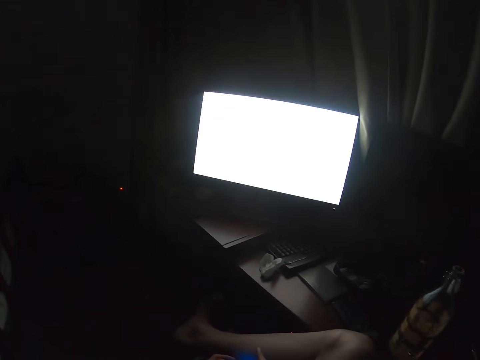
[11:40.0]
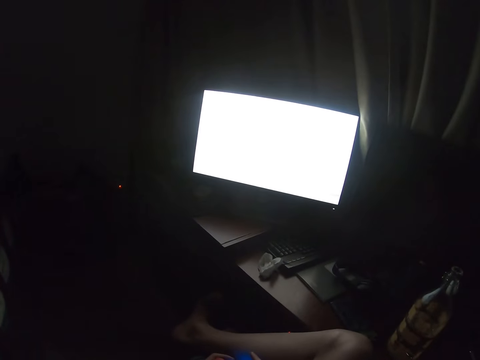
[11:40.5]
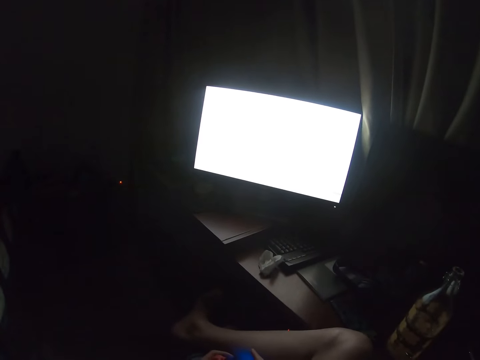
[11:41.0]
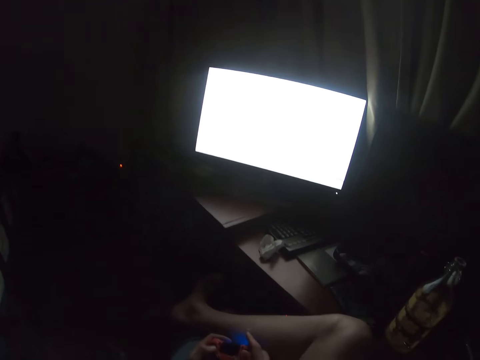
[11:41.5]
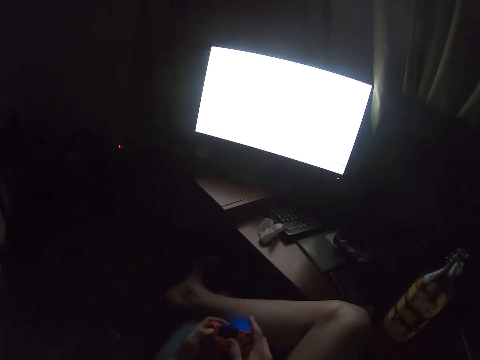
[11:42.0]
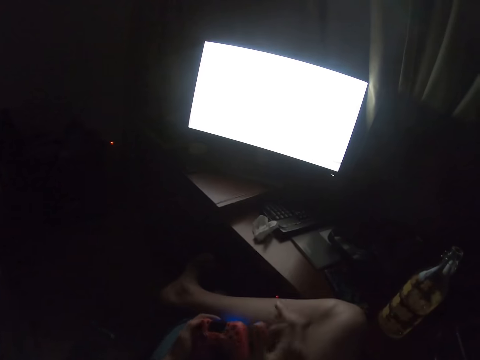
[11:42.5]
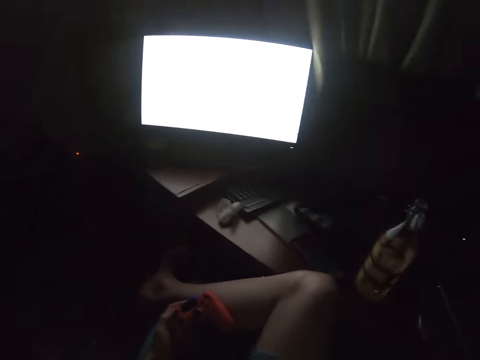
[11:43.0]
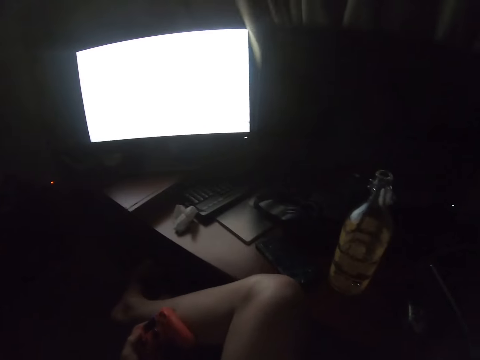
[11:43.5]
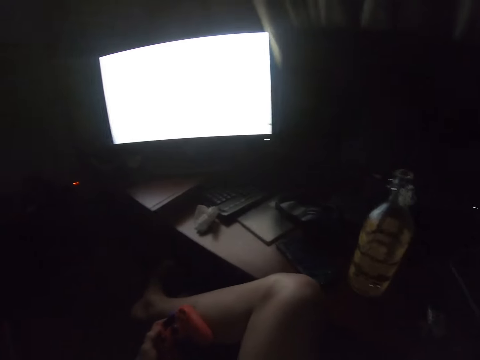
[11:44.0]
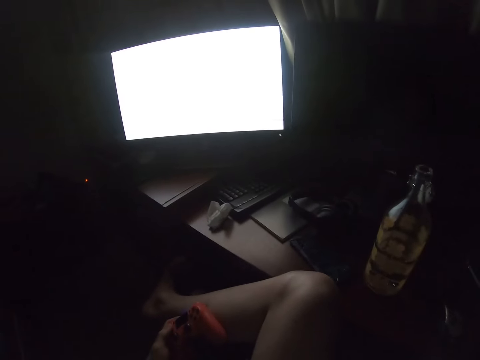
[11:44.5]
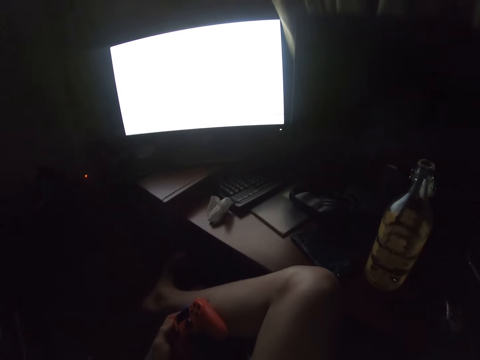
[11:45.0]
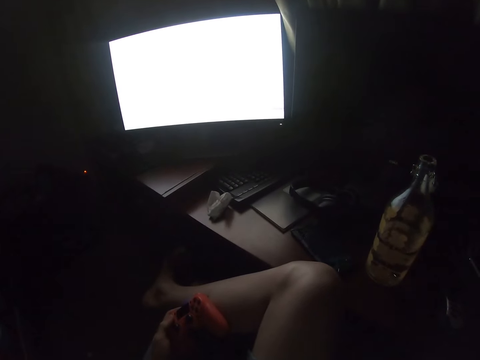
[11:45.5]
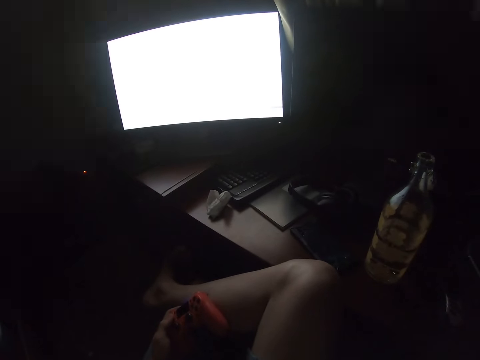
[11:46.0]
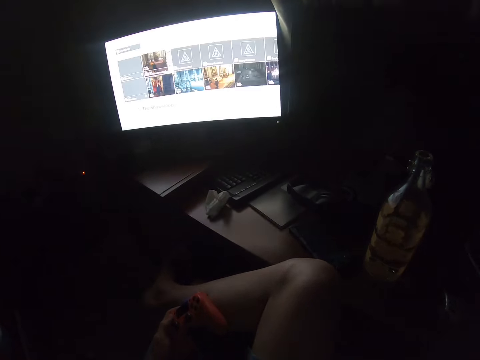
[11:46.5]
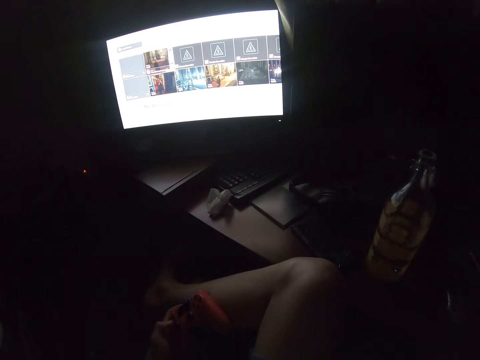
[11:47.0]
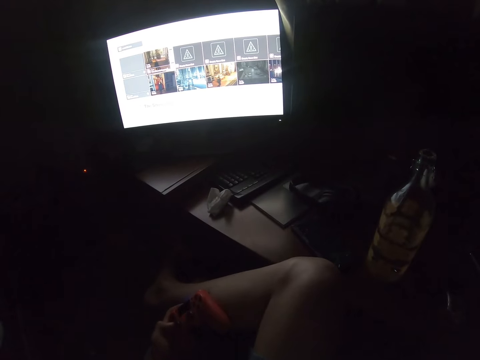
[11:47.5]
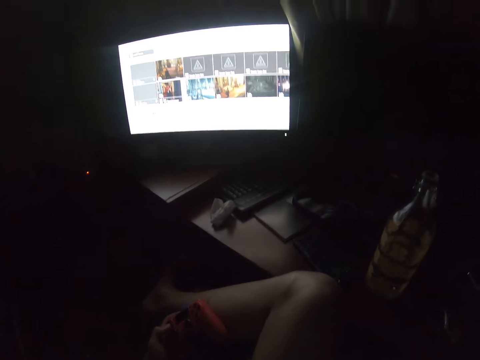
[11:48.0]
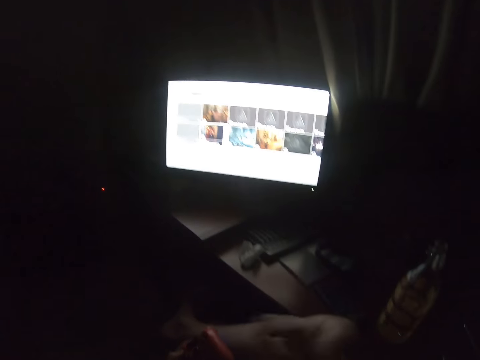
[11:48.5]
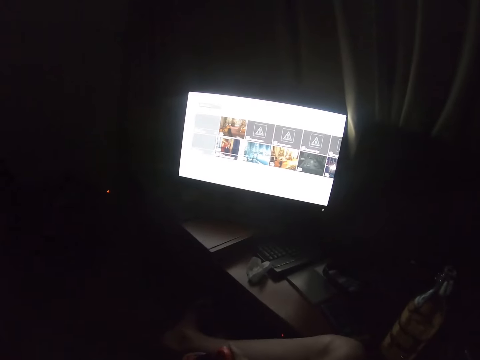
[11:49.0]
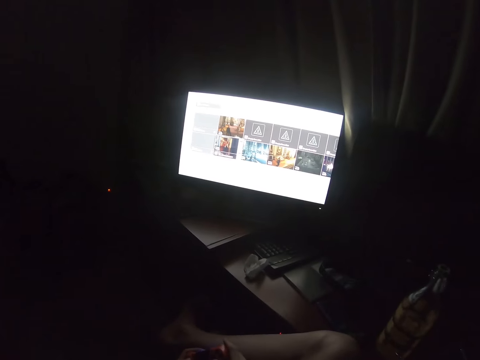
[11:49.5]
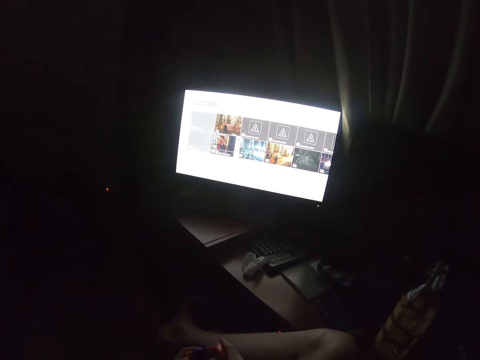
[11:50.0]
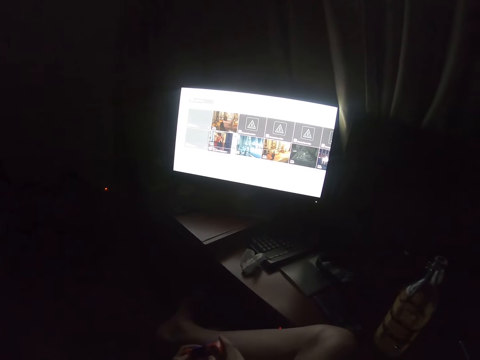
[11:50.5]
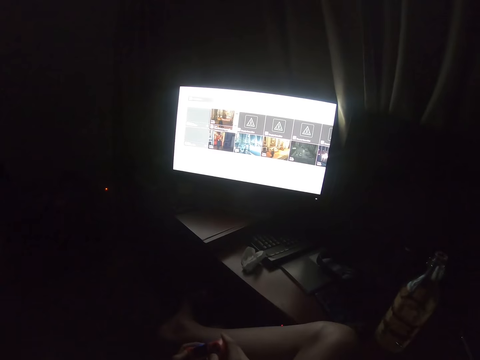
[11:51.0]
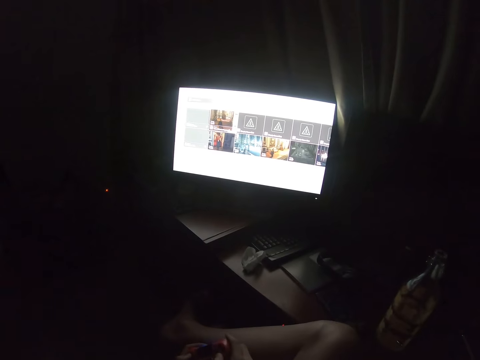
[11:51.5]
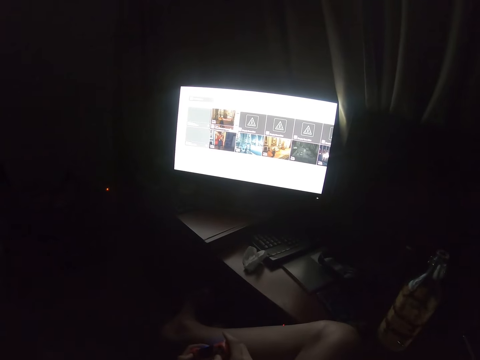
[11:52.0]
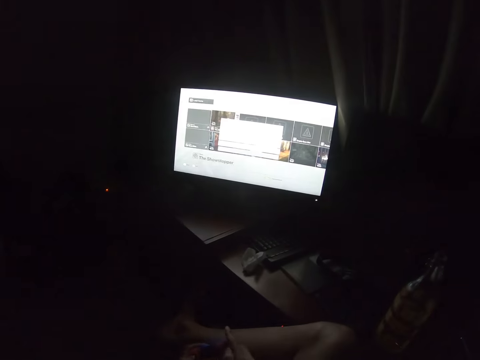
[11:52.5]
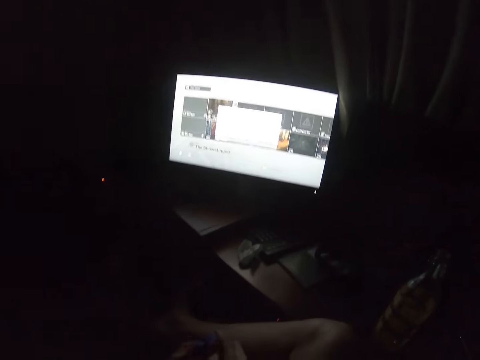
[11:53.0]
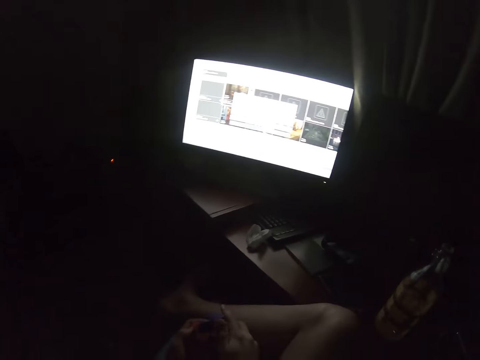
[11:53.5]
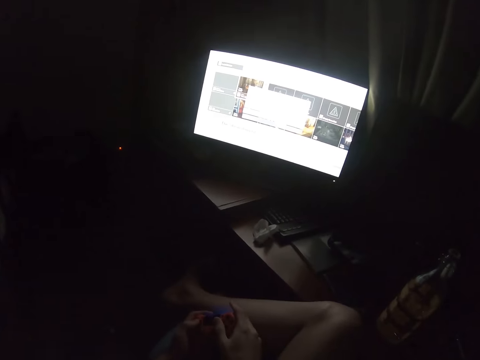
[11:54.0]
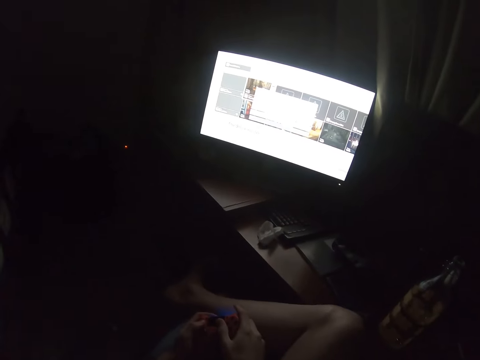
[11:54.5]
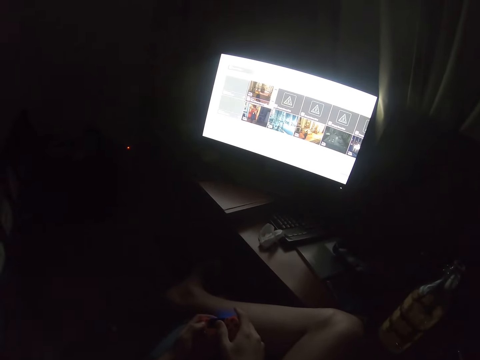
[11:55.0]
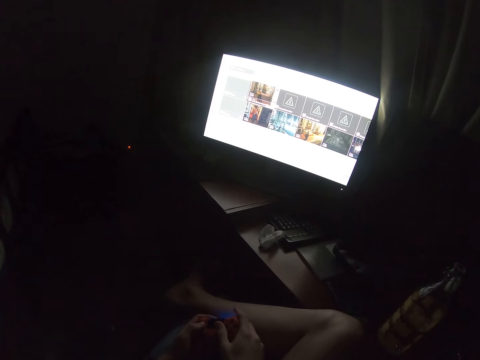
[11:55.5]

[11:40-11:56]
The camera wearer adjusts the camera. They lift their hands. They grab a gamepad with the right hand and hold the pad. They play computer games with the gamepad and scroll the game.

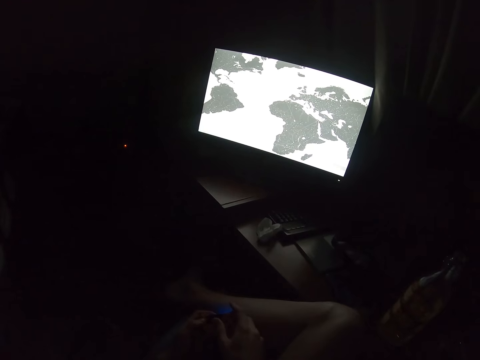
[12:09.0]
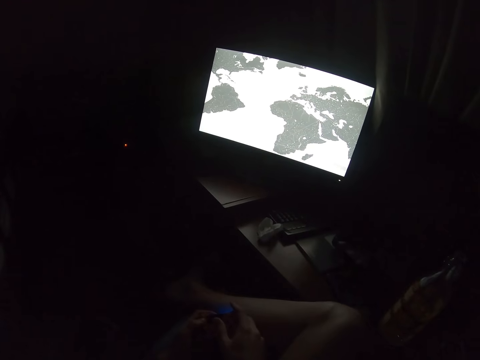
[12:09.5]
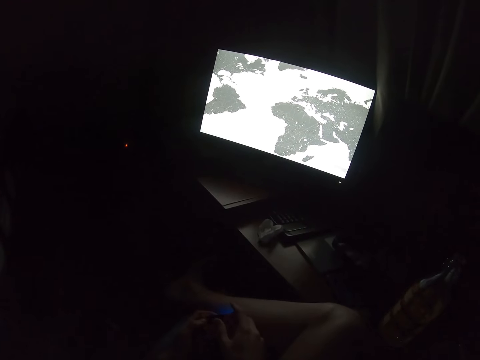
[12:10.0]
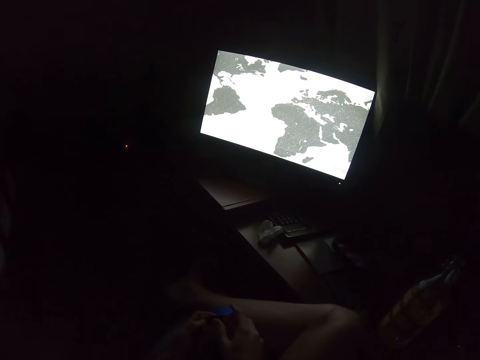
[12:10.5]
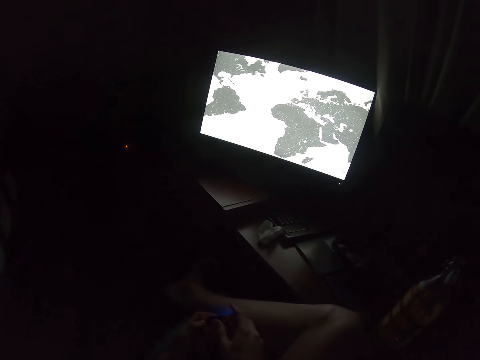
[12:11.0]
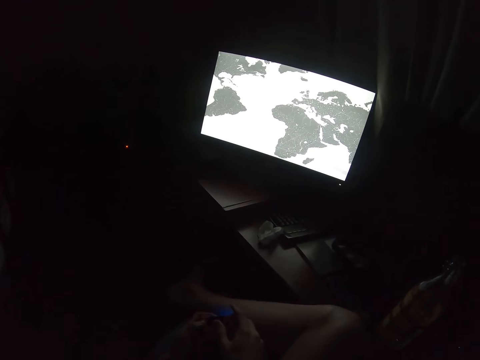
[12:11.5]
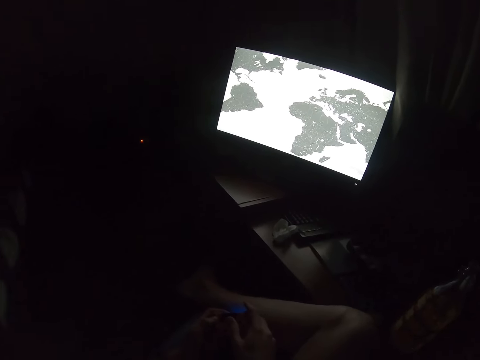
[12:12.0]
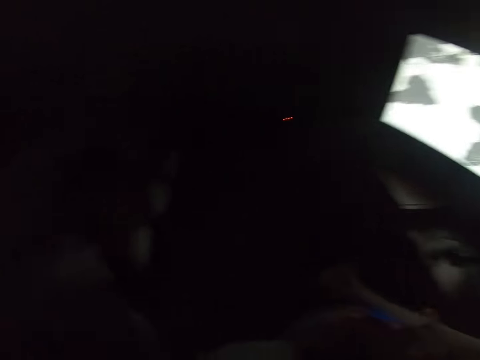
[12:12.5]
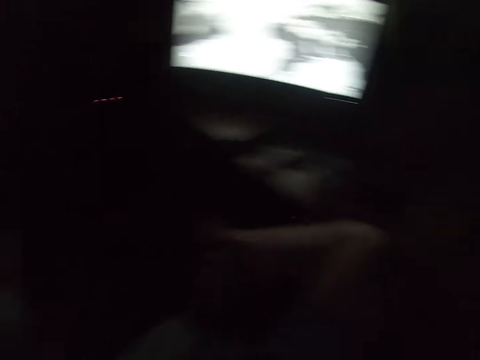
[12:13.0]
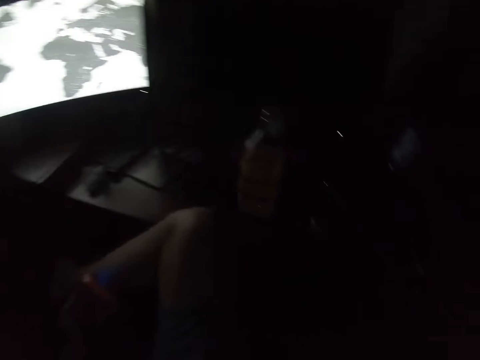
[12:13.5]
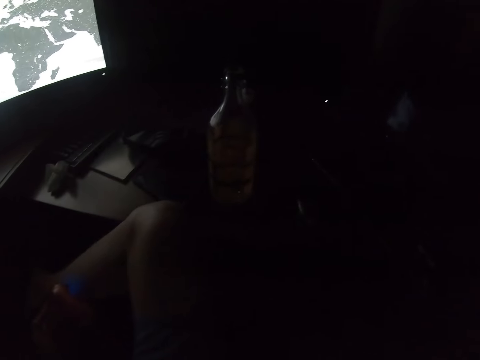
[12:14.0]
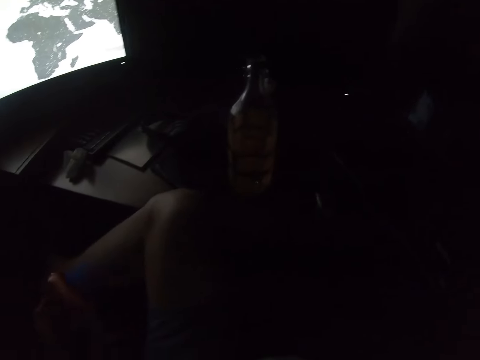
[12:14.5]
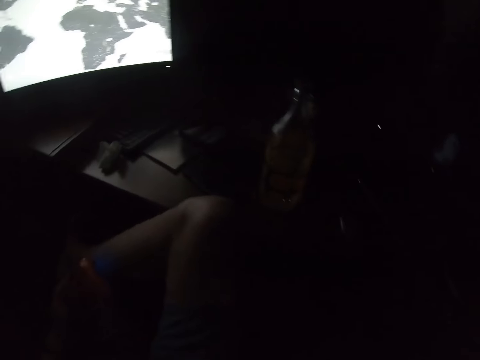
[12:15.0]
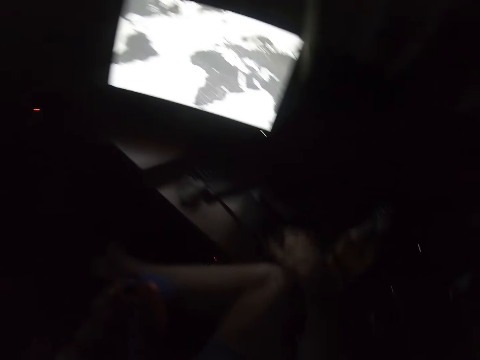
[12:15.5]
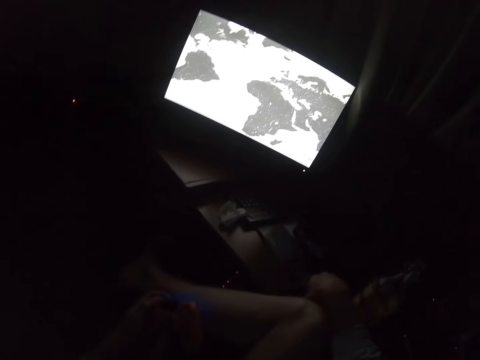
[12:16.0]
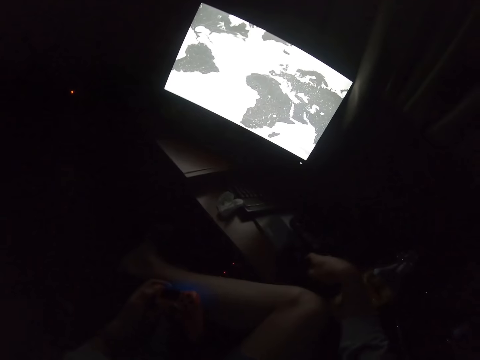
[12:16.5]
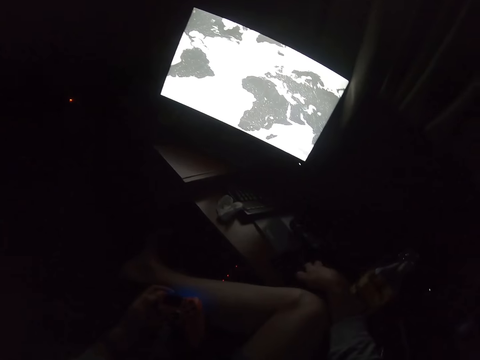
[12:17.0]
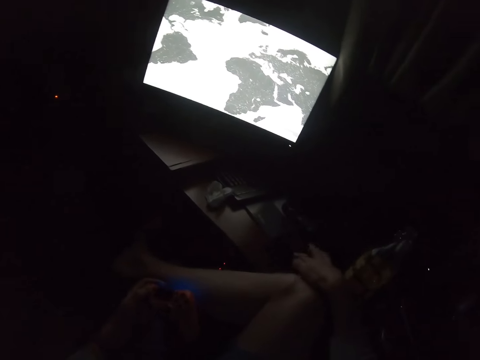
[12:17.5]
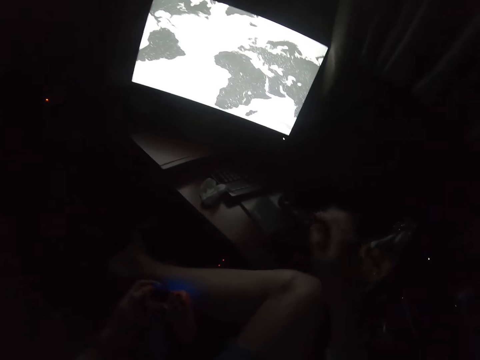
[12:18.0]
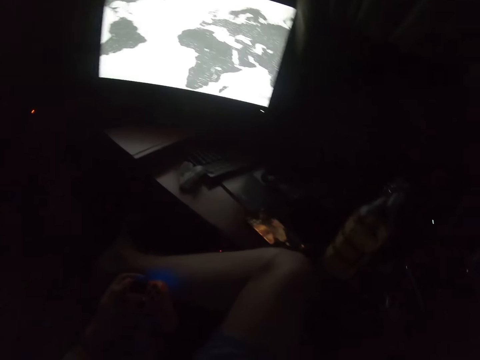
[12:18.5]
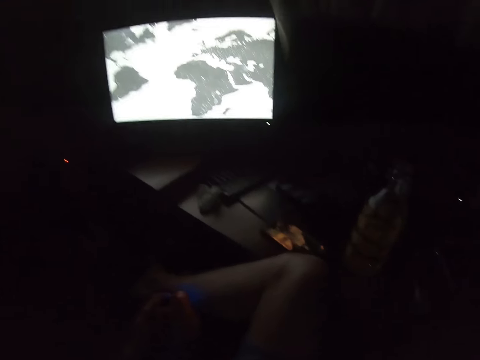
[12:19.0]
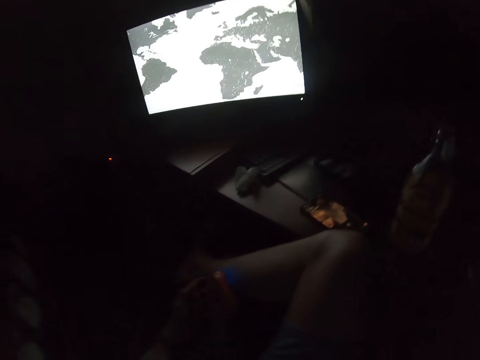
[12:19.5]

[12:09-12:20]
The camera wearer stares at the television. They adjust the camera. They look around. They turn a phone. They tap the phone. They adjust the camera. They lift a hand up.
